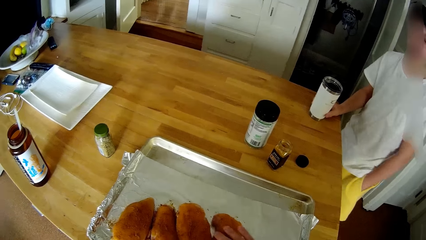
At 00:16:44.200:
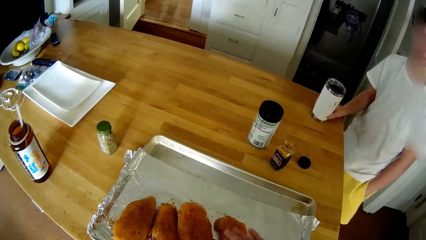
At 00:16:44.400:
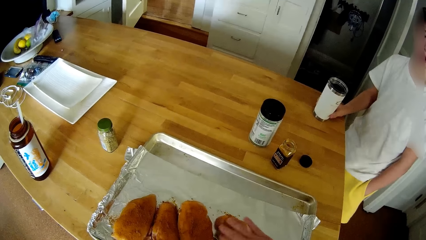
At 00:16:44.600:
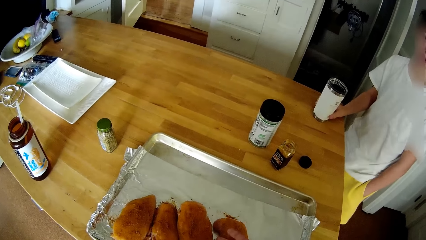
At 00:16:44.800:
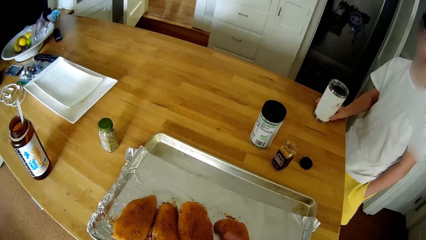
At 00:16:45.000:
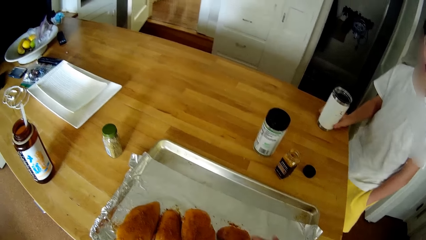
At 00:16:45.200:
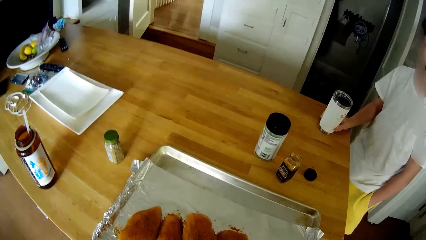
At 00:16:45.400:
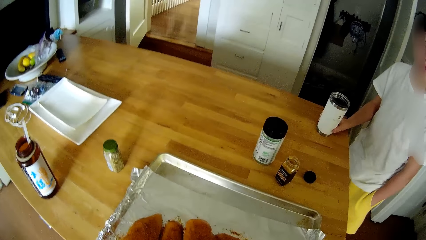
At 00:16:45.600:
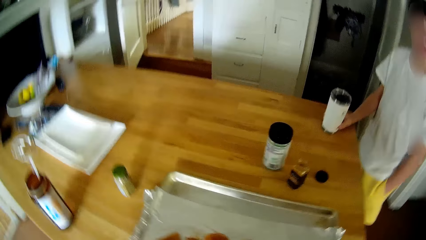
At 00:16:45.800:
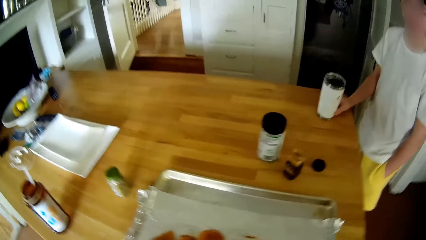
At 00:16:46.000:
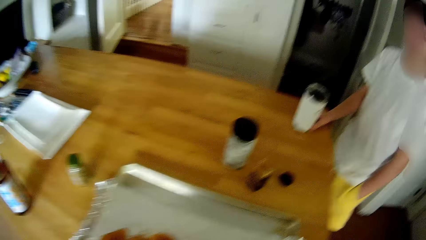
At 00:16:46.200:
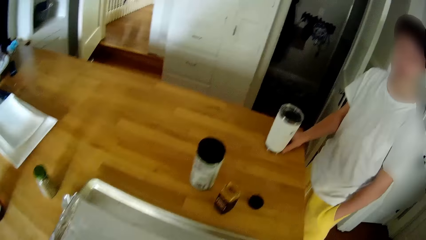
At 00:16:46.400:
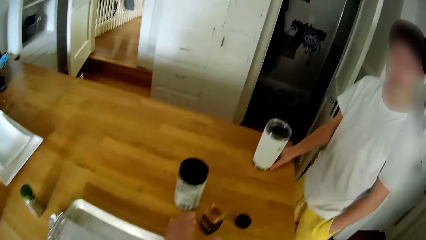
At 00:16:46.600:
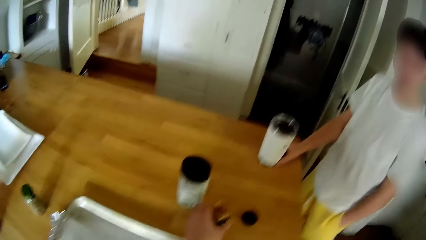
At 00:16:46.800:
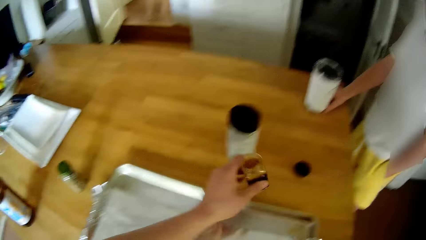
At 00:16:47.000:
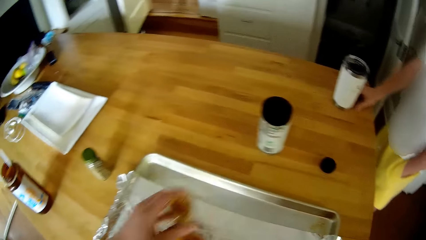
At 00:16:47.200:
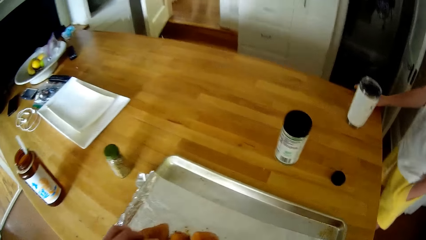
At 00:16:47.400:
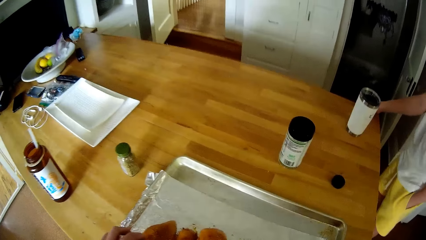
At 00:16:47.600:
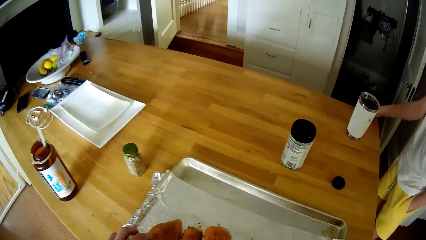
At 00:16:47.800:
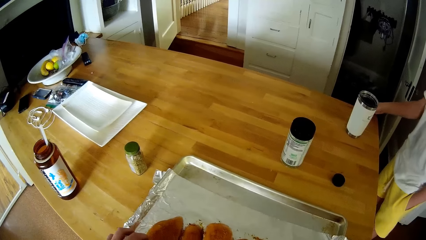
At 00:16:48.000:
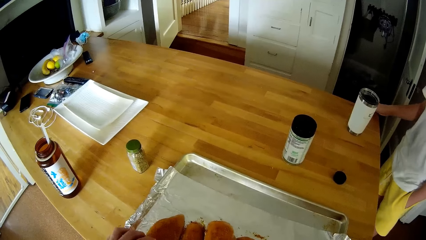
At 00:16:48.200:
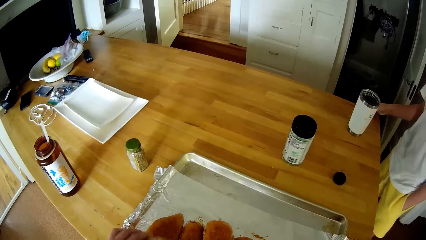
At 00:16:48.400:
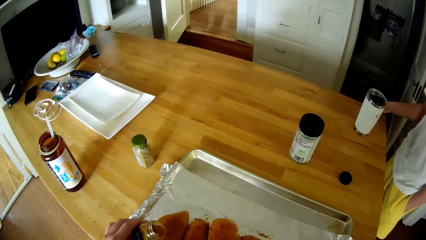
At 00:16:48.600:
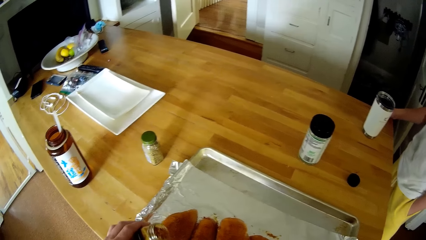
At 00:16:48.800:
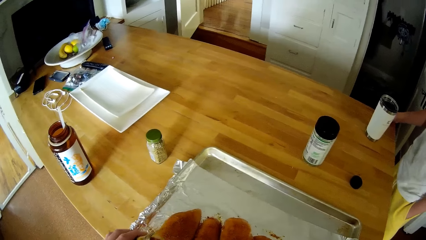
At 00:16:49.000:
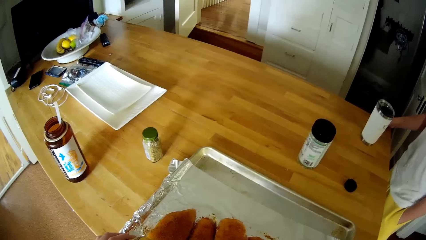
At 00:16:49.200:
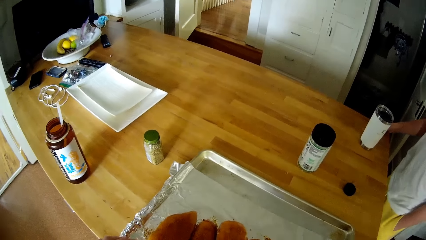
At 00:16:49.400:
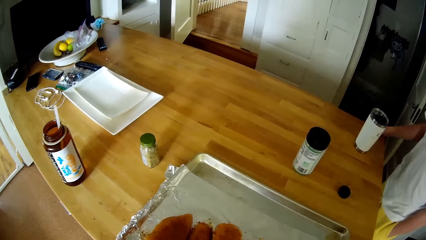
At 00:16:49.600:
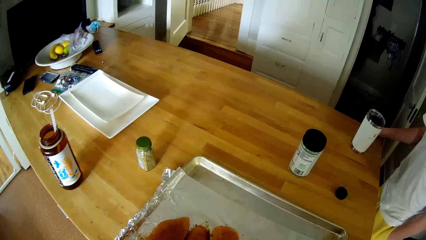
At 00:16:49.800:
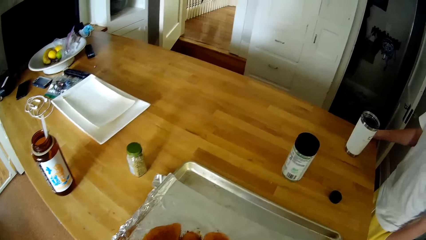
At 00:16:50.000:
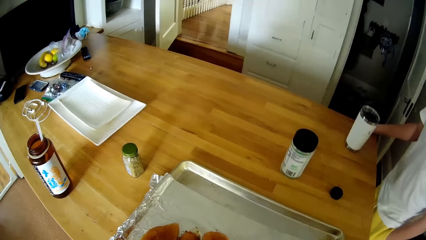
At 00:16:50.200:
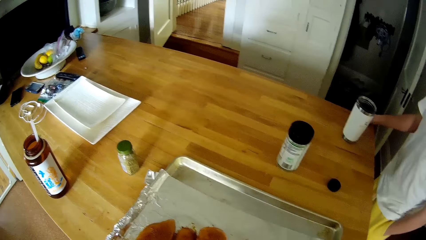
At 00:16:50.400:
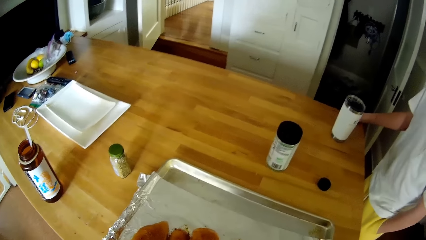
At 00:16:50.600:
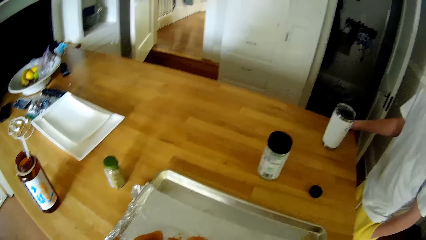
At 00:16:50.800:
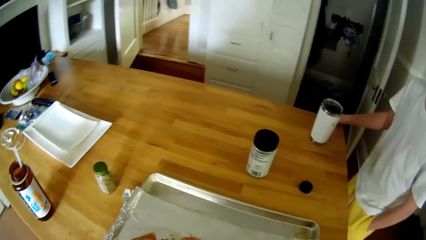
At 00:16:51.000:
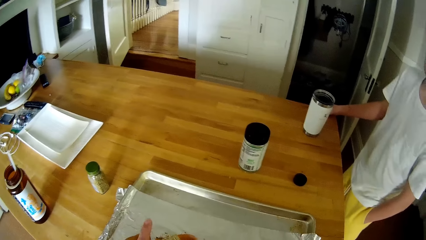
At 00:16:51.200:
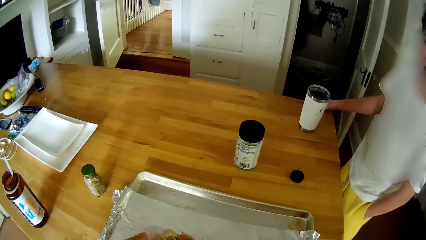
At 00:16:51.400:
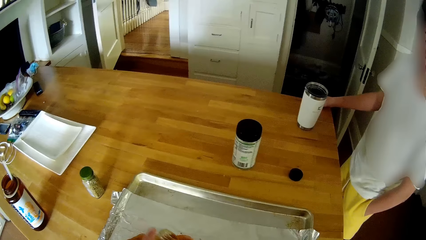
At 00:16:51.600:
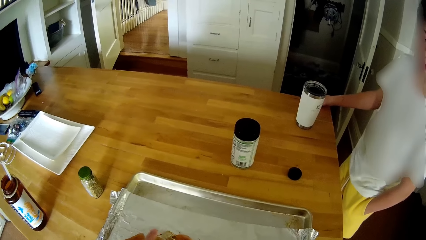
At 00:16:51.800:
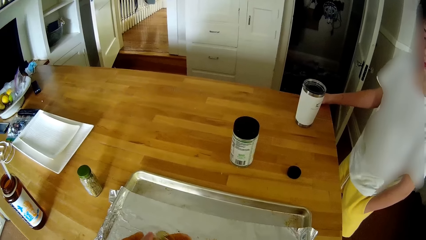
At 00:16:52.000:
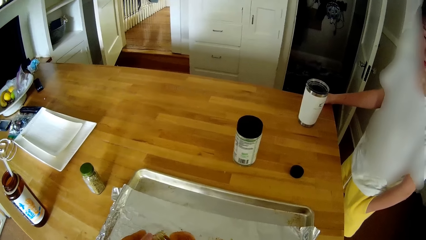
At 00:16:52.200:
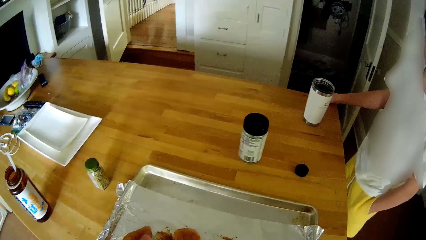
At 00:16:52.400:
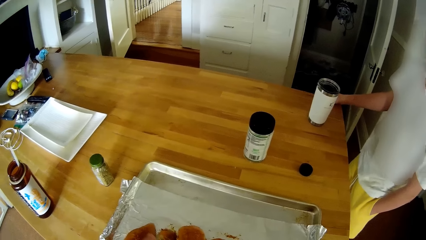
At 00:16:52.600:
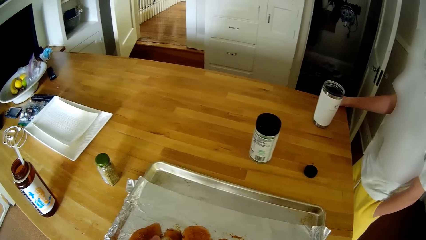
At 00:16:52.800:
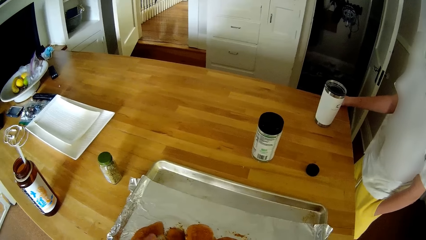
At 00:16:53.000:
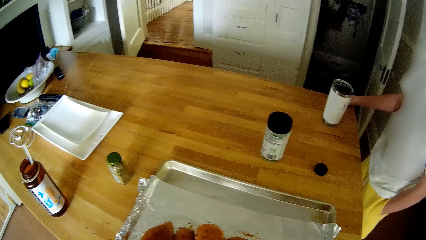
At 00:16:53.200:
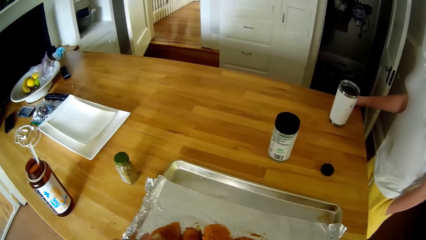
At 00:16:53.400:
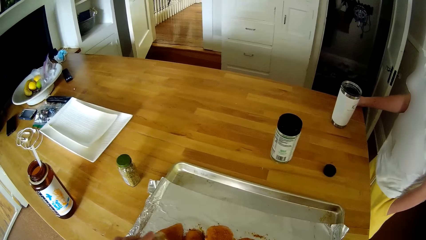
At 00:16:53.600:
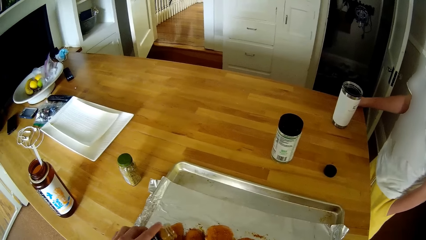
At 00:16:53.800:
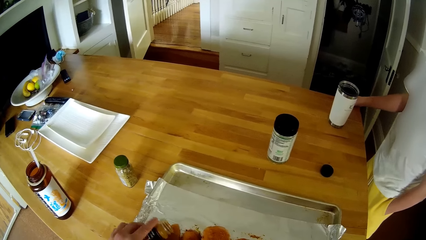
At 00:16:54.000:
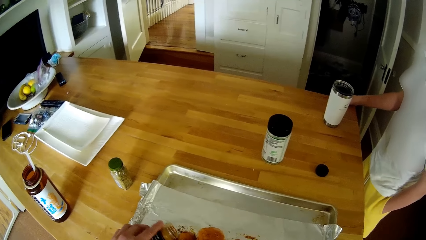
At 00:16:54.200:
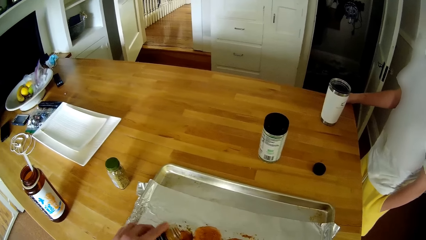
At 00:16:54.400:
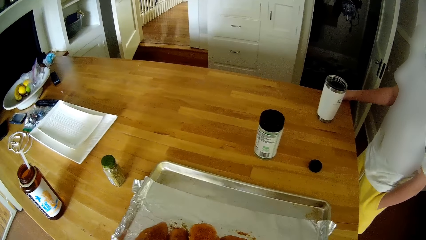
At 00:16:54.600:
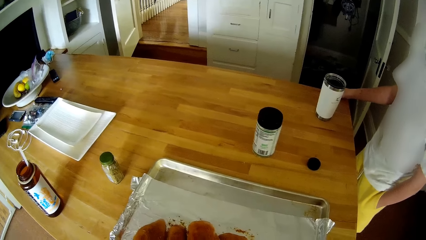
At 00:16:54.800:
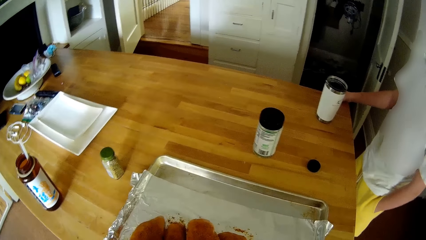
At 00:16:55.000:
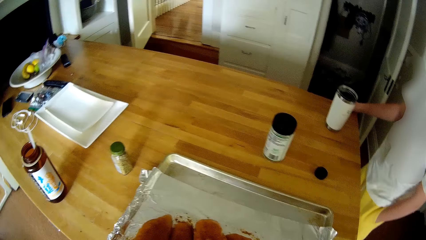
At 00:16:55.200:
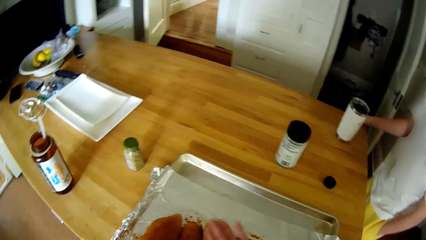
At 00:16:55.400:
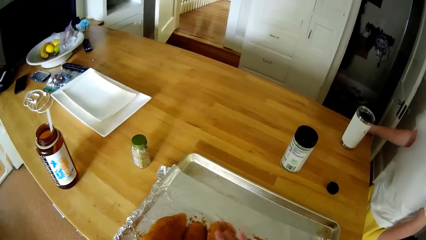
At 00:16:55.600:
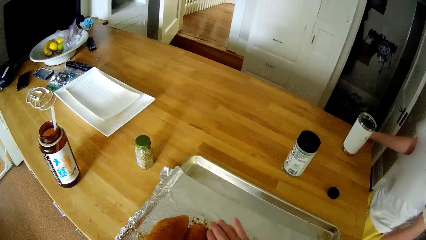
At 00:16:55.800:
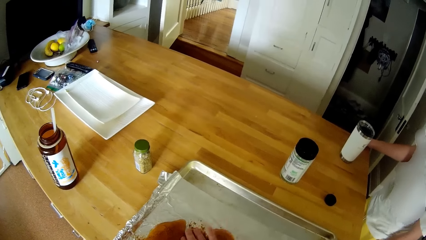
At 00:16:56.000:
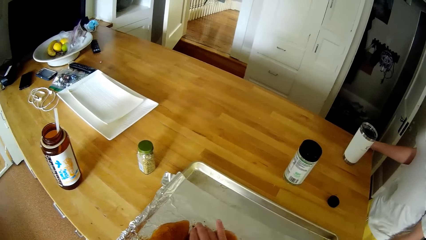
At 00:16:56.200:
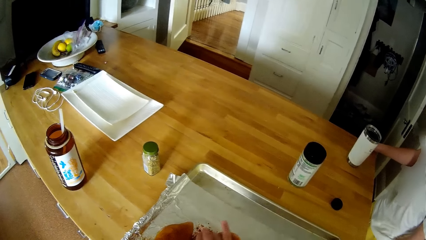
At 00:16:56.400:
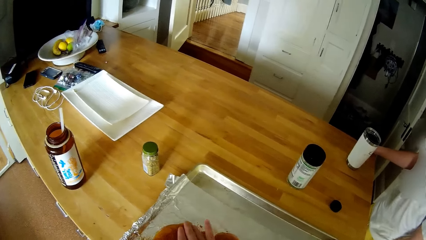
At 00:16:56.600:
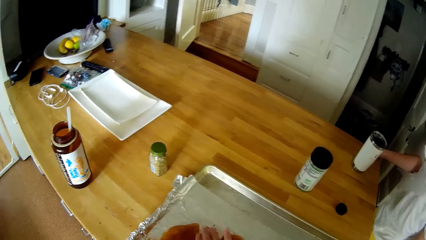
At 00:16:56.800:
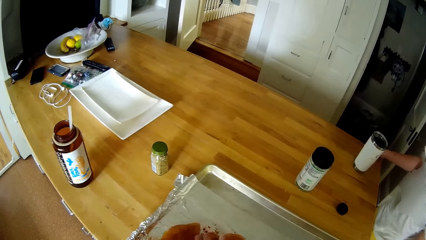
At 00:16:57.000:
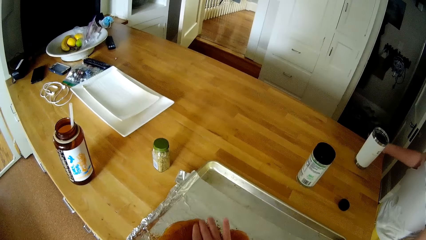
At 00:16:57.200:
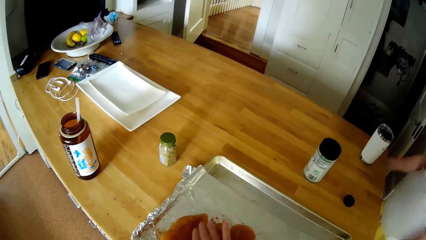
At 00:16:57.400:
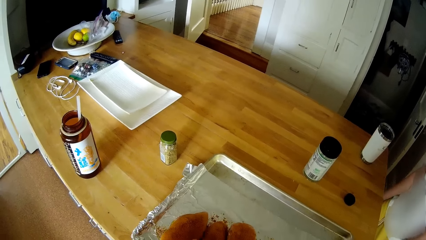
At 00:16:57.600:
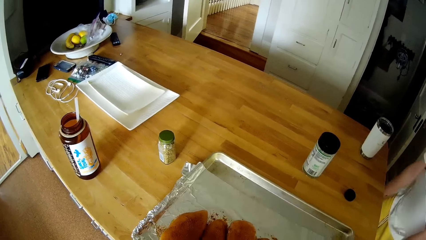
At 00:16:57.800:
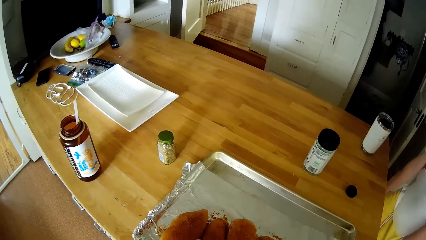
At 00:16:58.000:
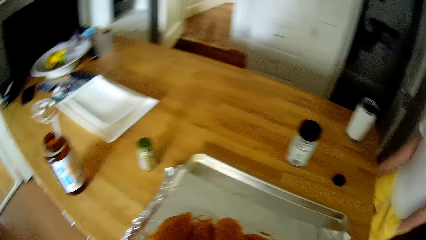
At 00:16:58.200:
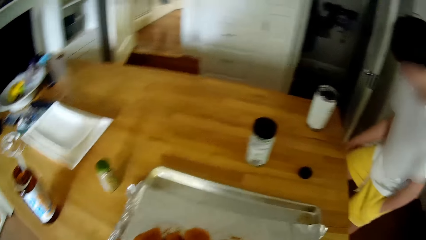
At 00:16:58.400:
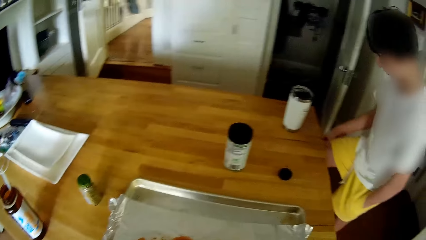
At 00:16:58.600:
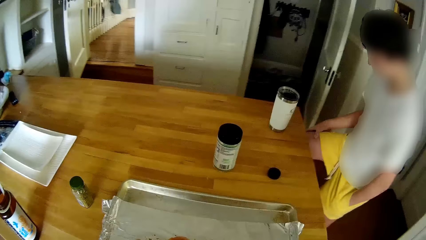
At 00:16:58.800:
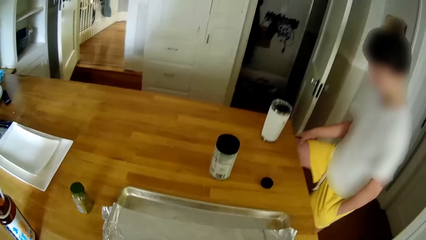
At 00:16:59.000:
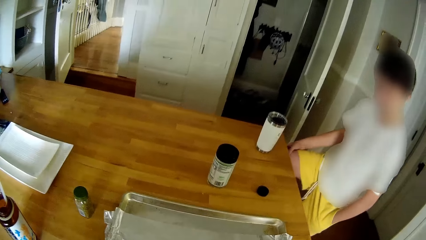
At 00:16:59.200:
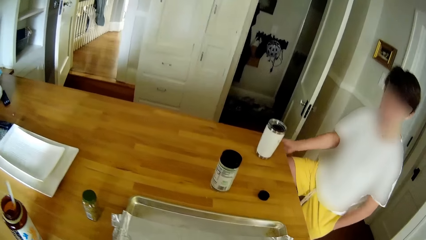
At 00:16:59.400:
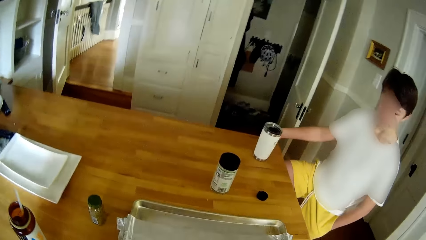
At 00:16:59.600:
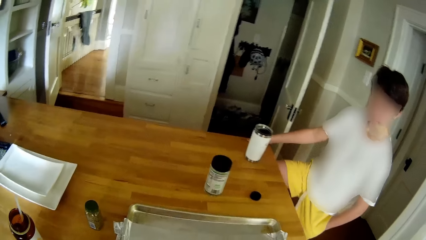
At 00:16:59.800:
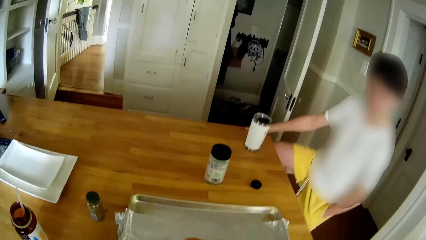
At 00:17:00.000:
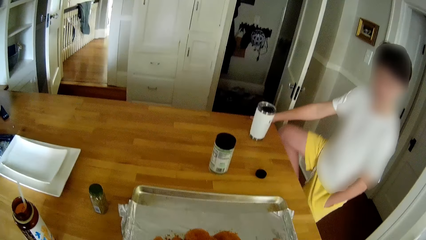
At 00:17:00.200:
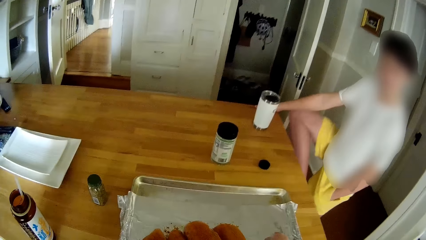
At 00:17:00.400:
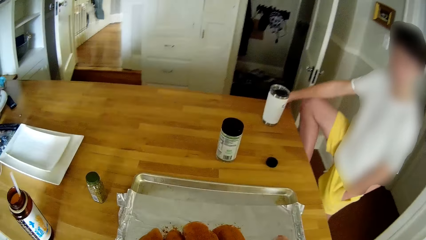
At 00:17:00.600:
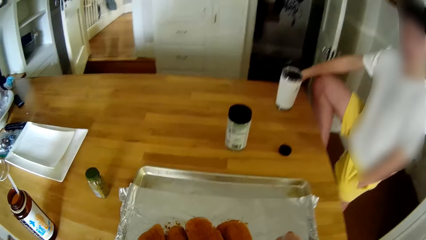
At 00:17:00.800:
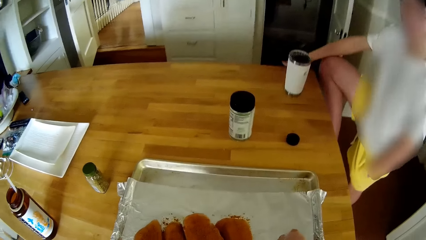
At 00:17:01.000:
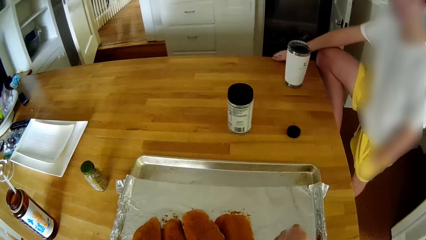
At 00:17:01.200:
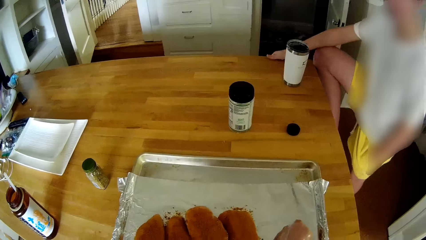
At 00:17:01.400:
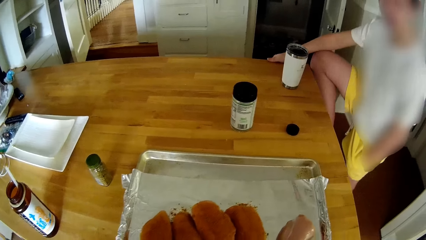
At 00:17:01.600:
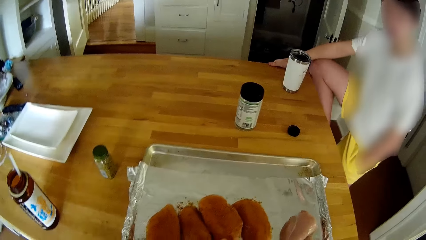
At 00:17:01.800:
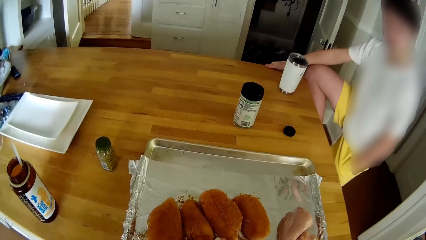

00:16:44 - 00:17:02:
The camera wearer picks the curry powder from the kitchen table with his left hand. He pours the curry powder on the chicken with his left hand. He sprinkles spice on the white meat. He rubs the curry powder on the chicken with his right hand. The boy drops his right hand on his body, raises his right knee and places his right hand on the kitchen table.
